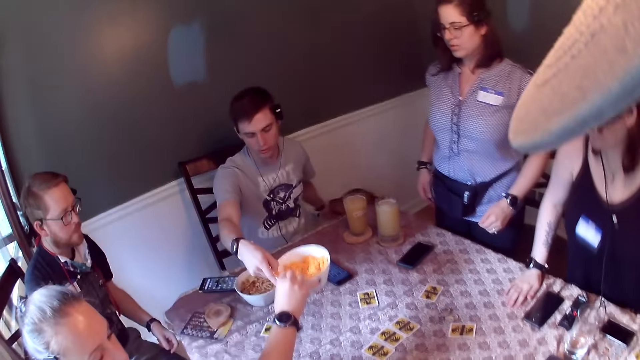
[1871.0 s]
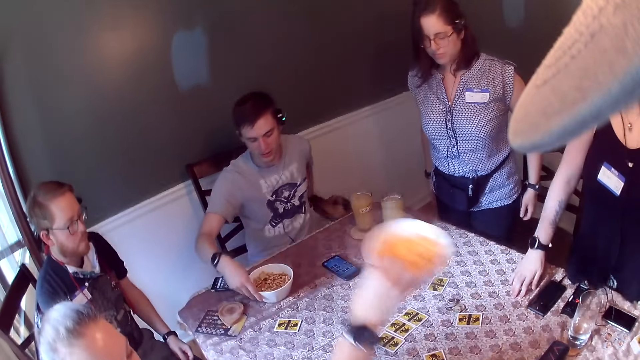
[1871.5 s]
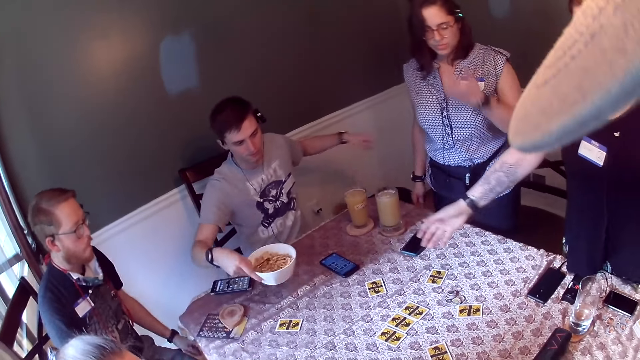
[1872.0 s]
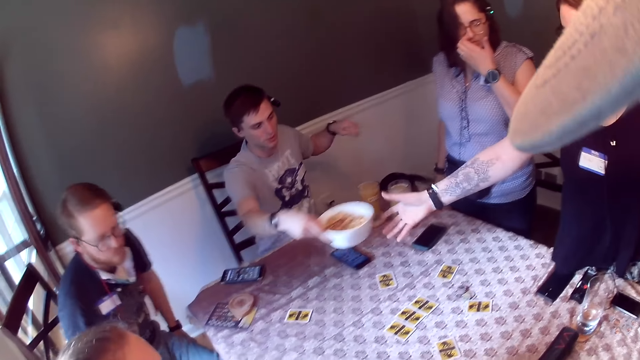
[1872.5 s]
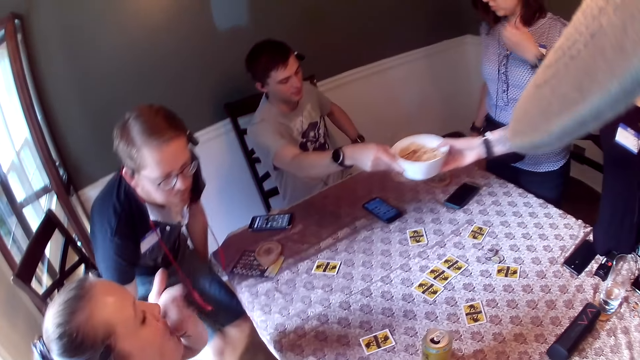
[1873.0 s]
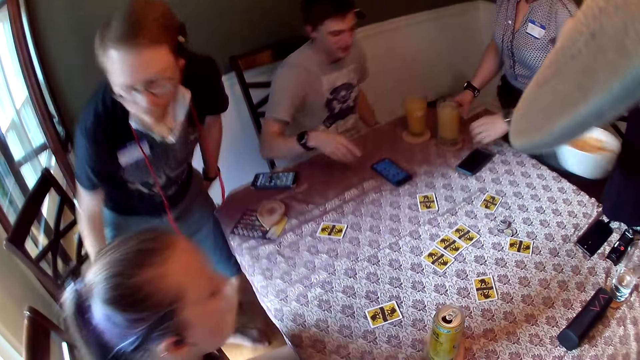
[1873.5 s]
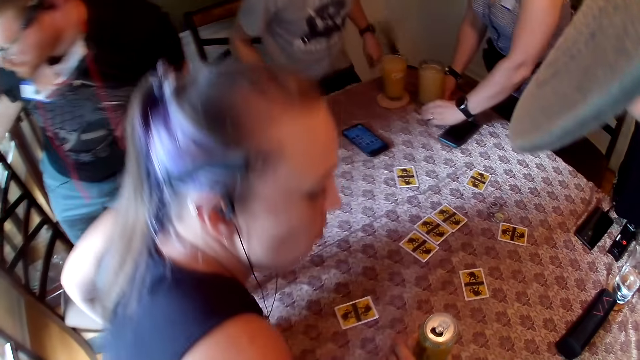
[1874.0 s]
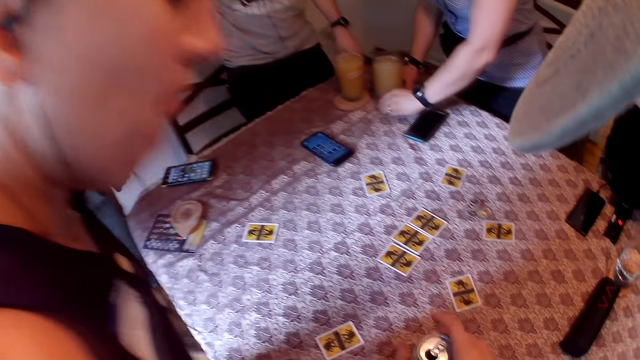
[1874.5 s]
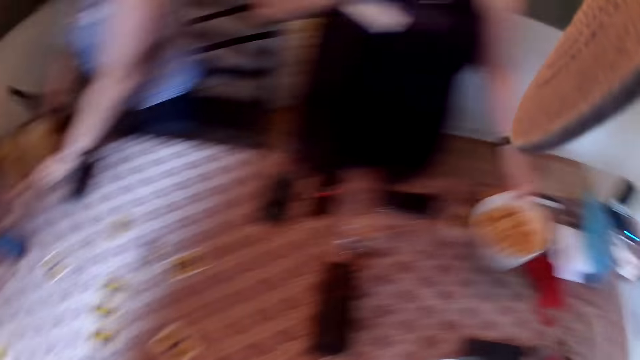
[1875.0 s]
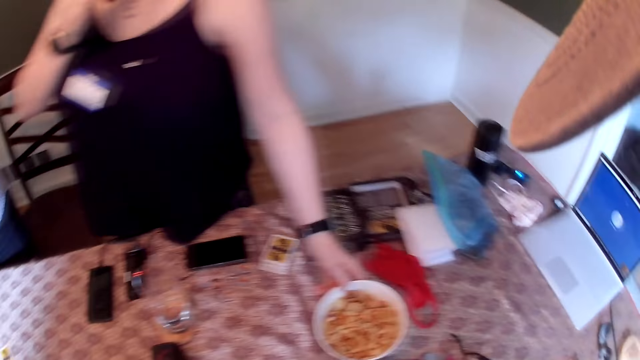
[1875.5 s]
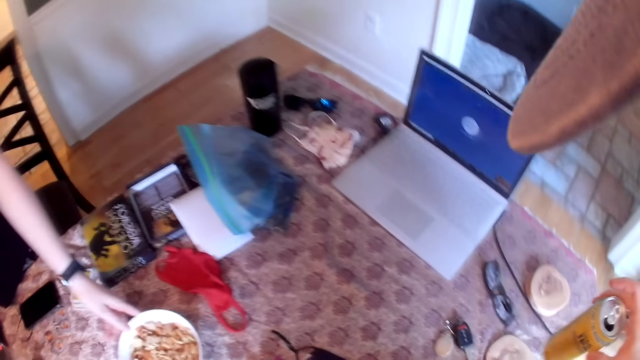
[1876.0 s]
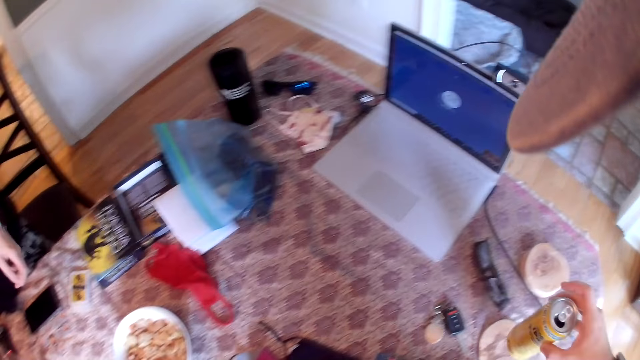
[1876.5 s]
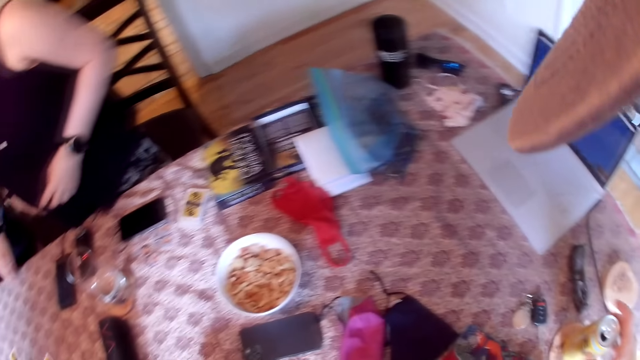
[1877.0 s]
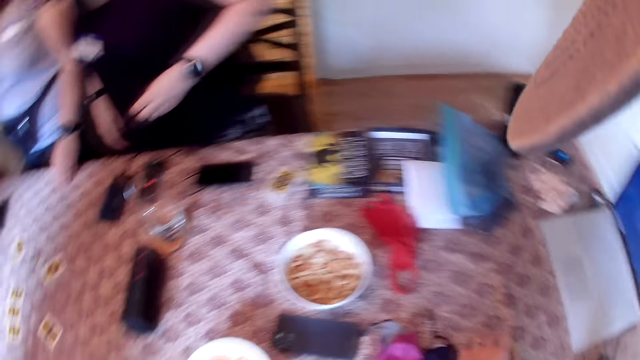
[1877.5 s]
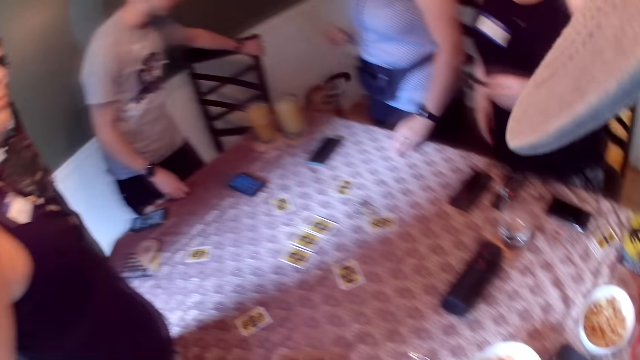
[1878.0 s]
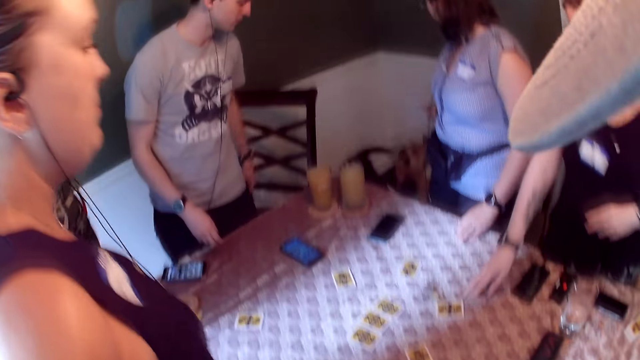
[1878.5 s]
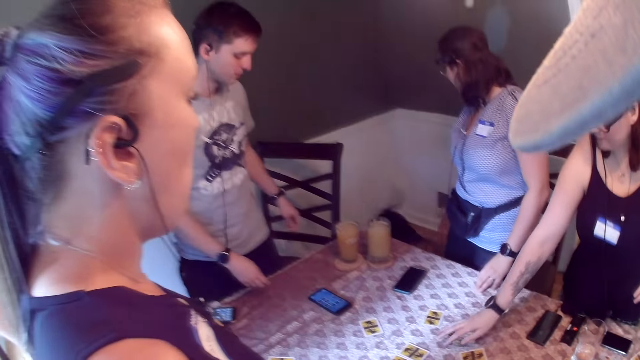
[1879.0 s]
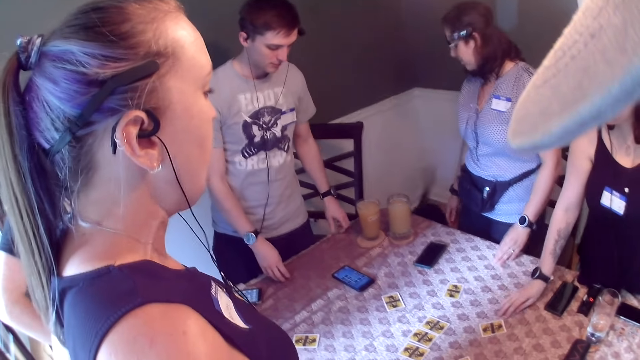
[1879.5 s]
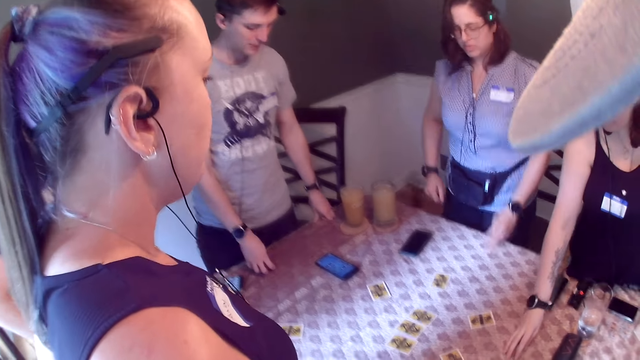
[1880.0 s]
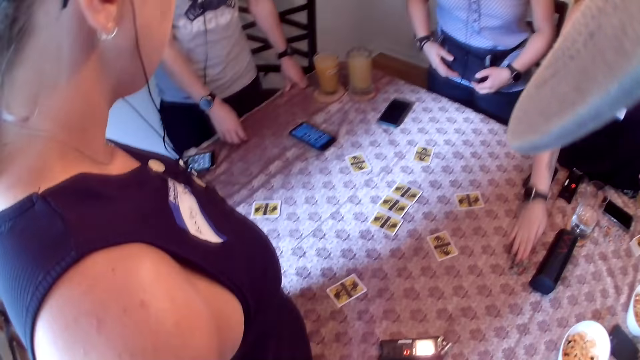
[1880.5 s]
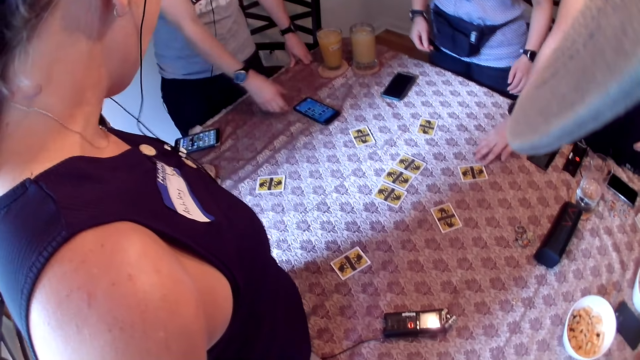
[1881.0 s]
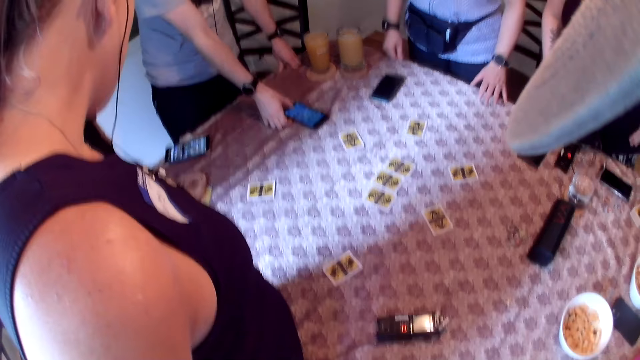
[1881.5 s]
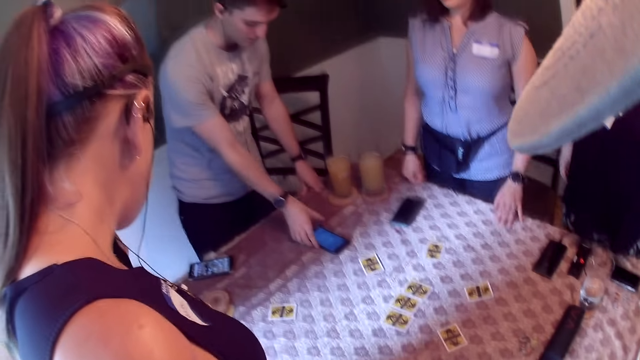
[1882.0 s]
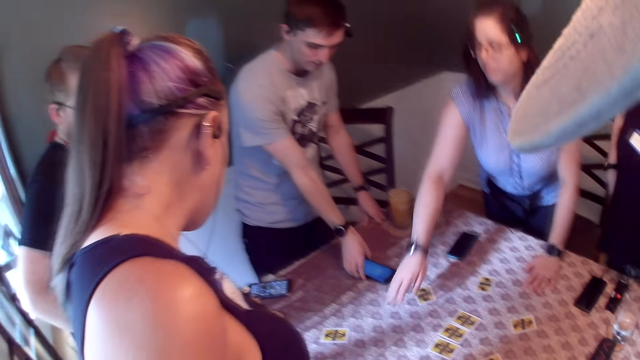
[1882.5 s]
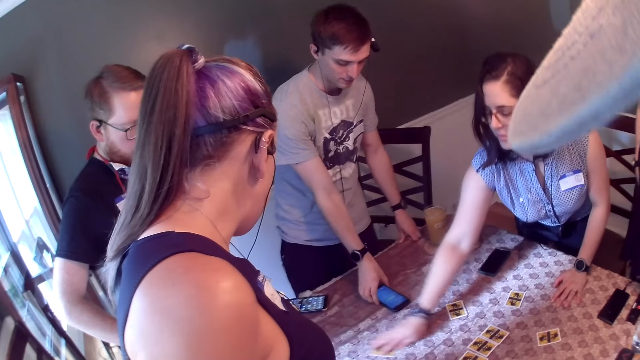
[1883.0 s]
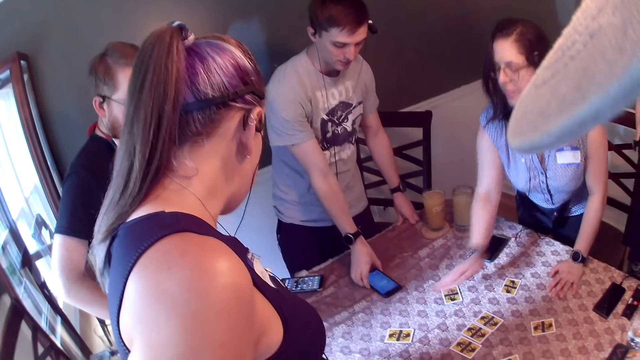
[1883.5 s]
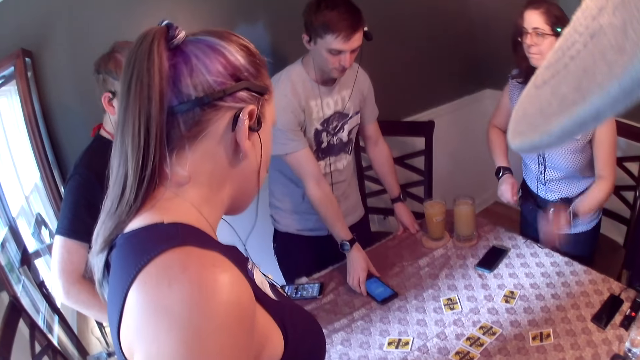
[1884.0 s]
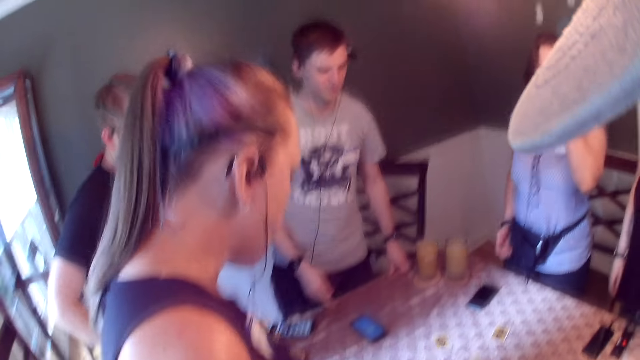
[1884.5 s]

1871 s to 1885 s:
The camera wearer picks up a bowl. A man passes the bowl to a woman with his right hand. Another woman stands from a chair. The first woman collects the bowl from the man with her right hand. The second woman collects a bowl from the man with her right hand. The man passes the bowl to the second woman. The first woman touches her mouth with her left hand. The man stands from the chair. He stands from the chair again. The first woman stands from the chair. A third woman moves the glass cup on the coaster on the dining table with both hands. The second woman places the bowl in her left hand on the dining table. The camera wearer places a soda can on a coaster on the dining table with his right hand. He looks around. He puts down the bowl. The third woman interacts with a dog. The second woman moves game chips across the dining table. The man places both hands on the dining table. The camera wearer looks around. The man uses the phone on the dining table with his right hand. He moves the phone along the dining table with his right hand. The third woman moves a game card along the dining table with her right hand.

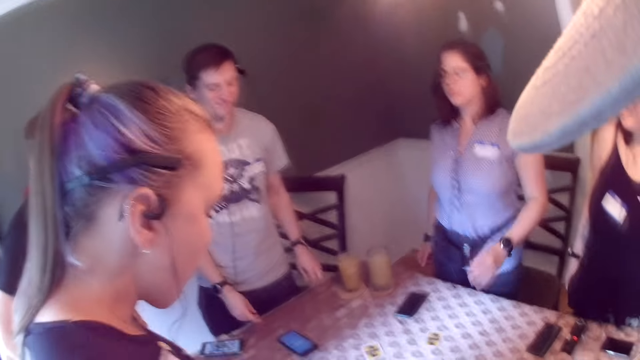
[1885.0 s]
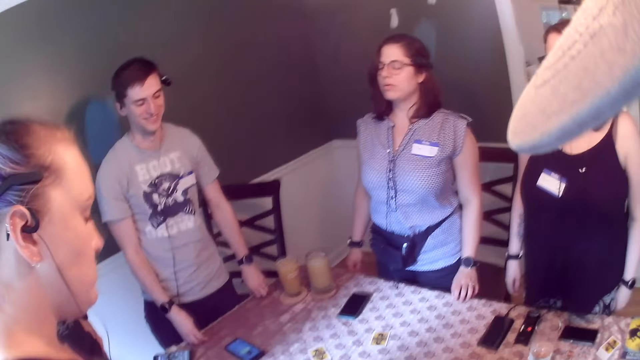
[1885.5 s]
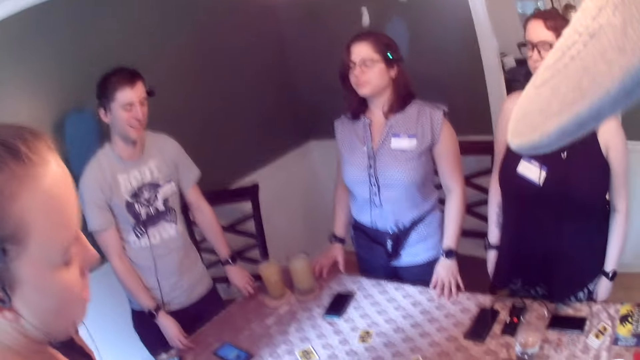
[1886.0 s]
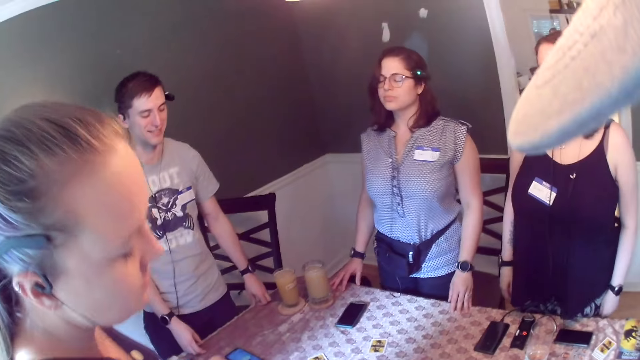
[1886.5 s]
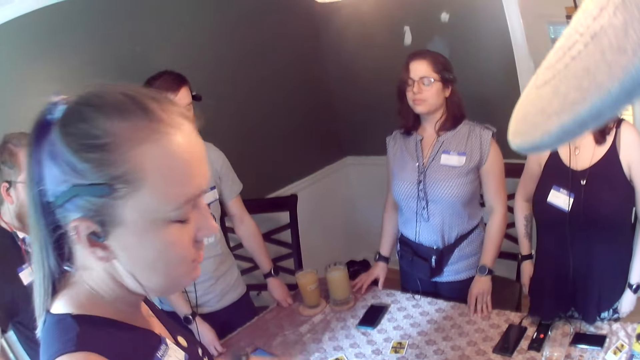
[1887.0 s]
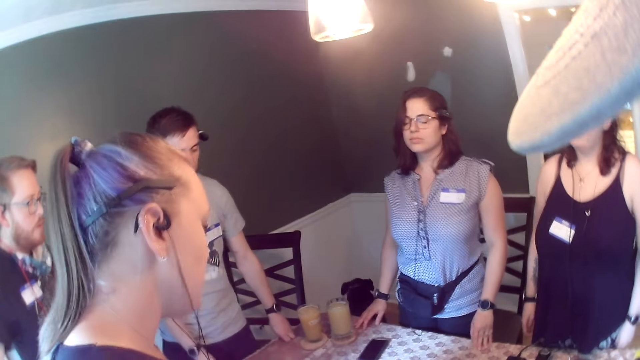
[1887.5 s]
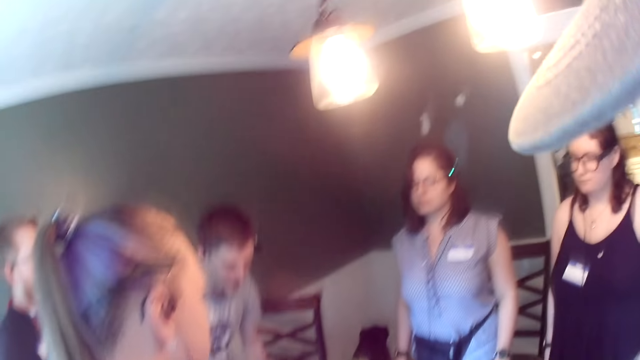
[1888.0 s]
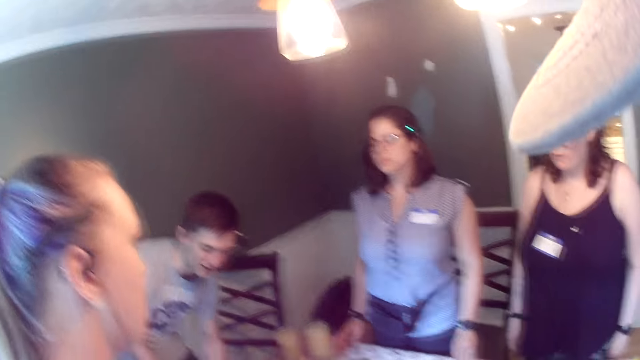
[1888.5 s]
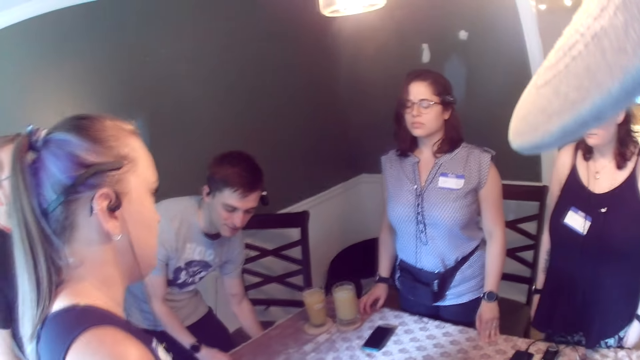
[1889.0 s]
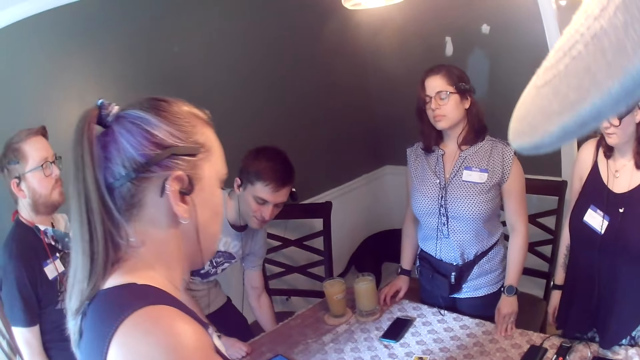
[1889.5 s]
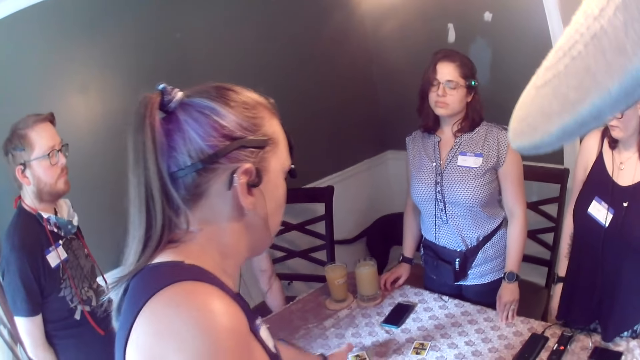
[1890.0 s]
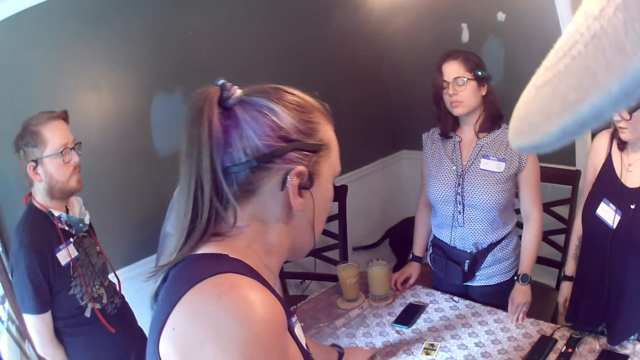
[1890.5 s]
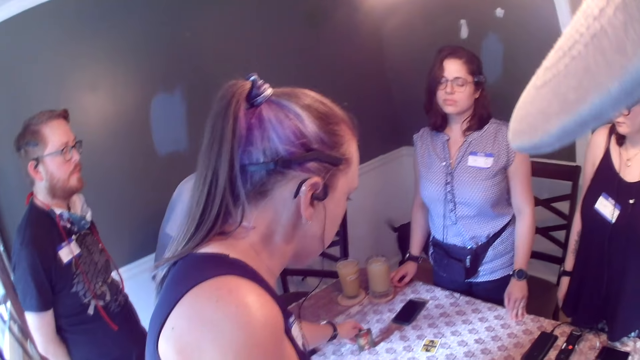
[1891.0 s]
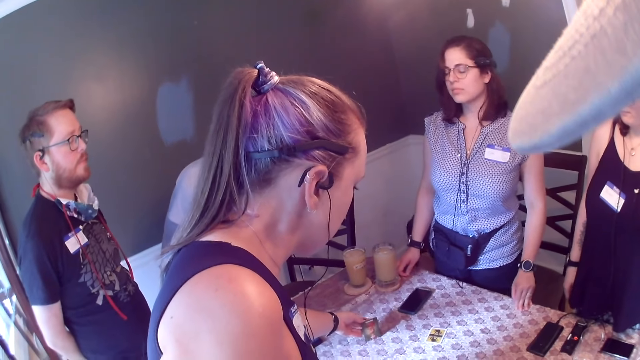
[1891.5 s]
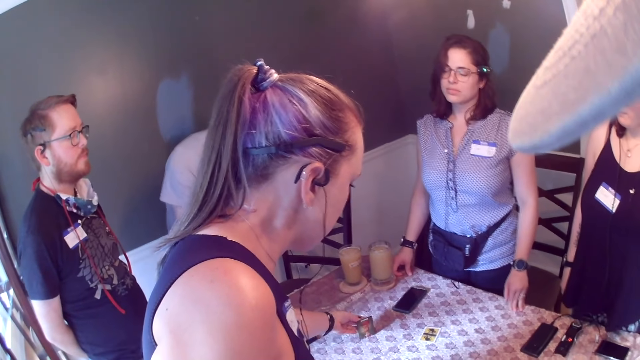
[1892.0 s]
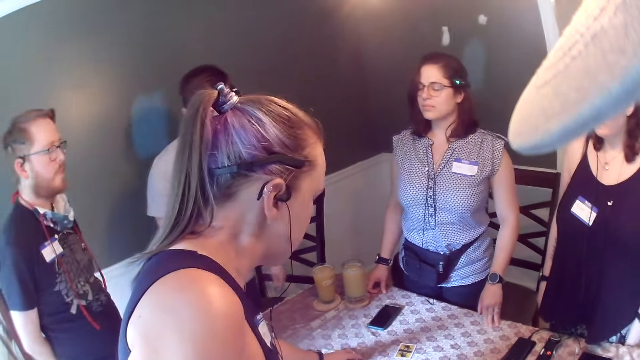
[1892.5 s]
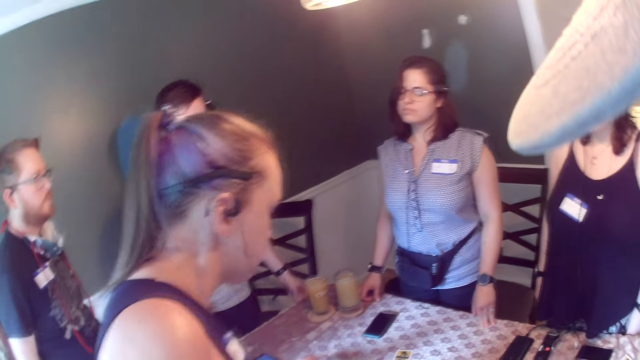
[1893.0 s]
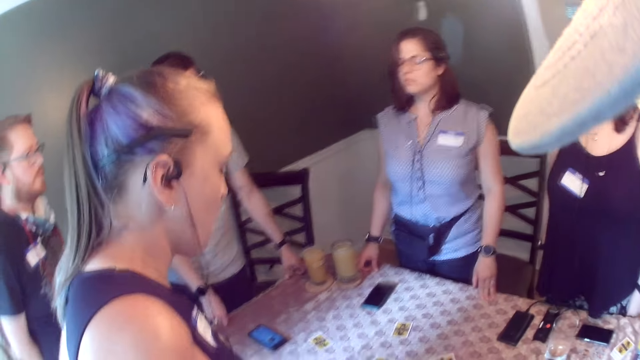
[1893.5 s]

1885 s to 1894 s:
A woman adjusts the glasses on her face with her left hand. A man interacts with a dog. Another woman flips a card on the dining table with her left hand. The man places both hands on the dining table.
